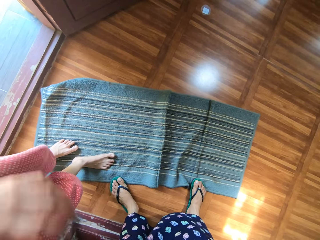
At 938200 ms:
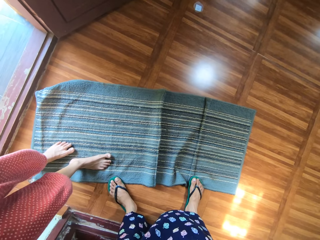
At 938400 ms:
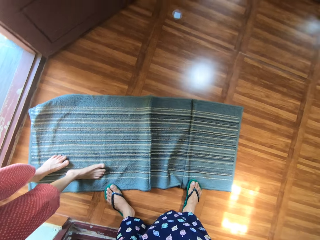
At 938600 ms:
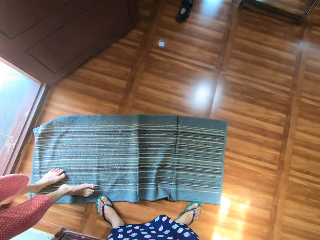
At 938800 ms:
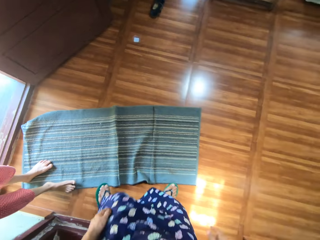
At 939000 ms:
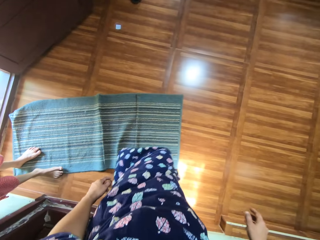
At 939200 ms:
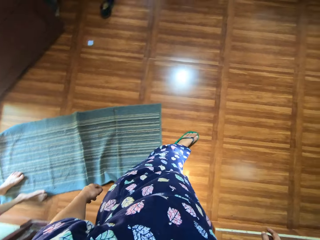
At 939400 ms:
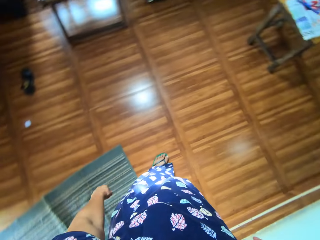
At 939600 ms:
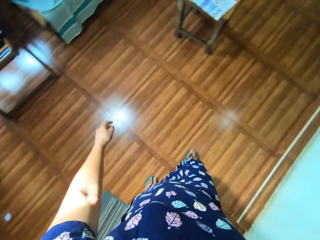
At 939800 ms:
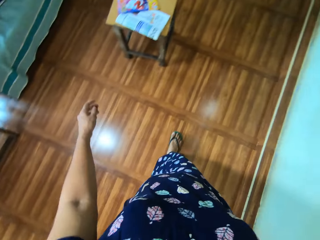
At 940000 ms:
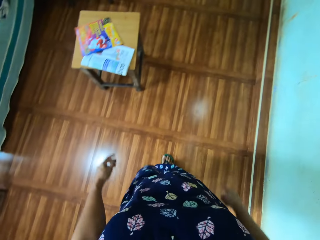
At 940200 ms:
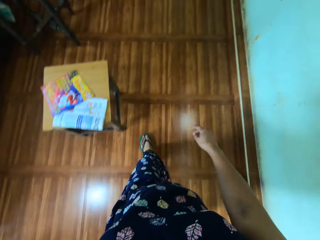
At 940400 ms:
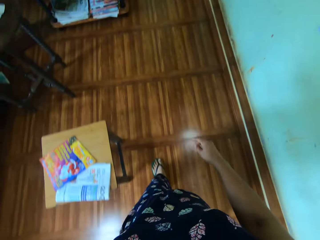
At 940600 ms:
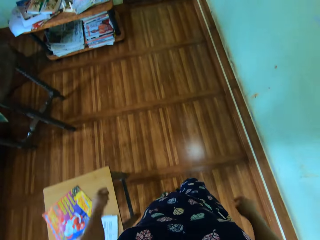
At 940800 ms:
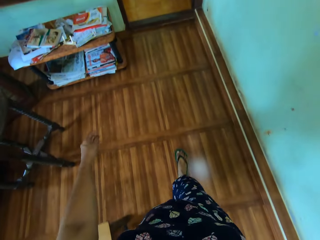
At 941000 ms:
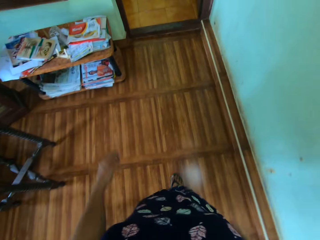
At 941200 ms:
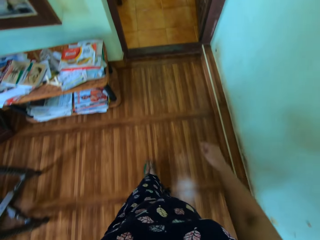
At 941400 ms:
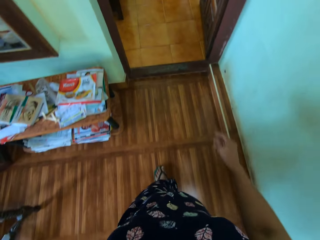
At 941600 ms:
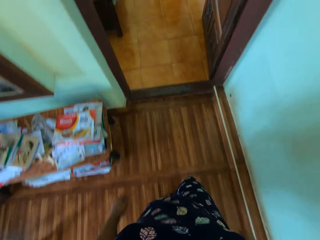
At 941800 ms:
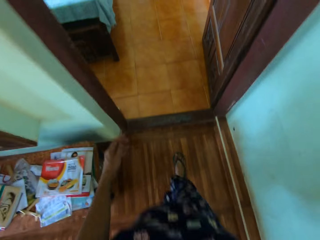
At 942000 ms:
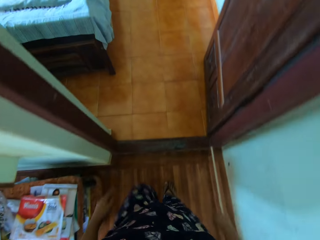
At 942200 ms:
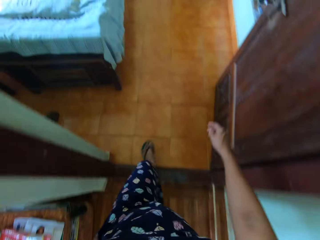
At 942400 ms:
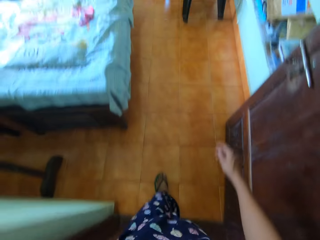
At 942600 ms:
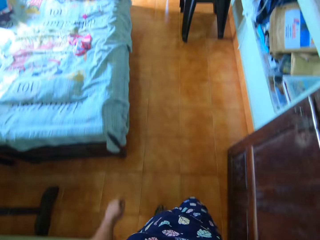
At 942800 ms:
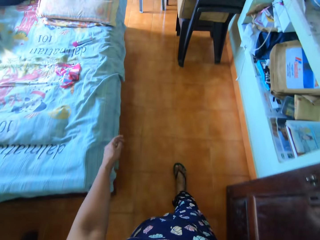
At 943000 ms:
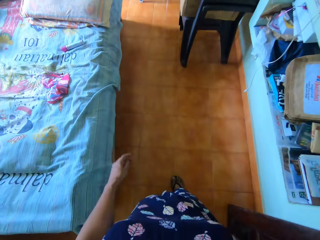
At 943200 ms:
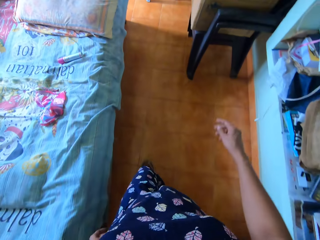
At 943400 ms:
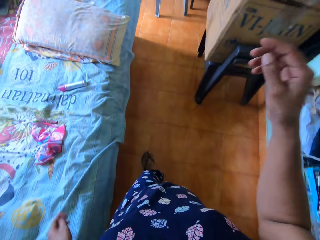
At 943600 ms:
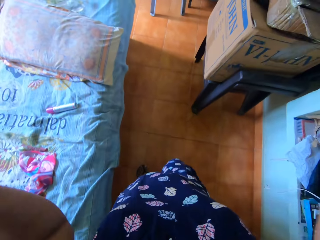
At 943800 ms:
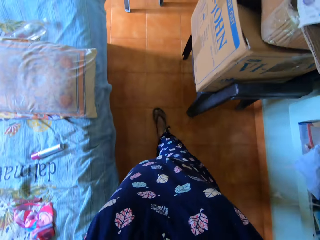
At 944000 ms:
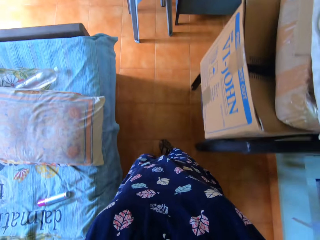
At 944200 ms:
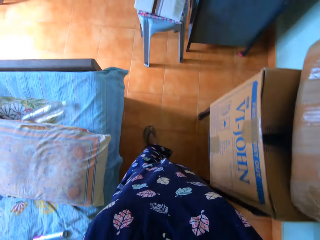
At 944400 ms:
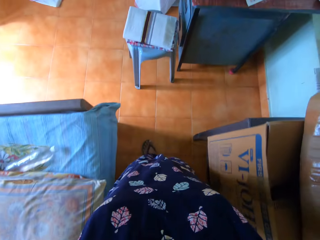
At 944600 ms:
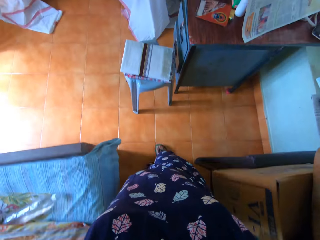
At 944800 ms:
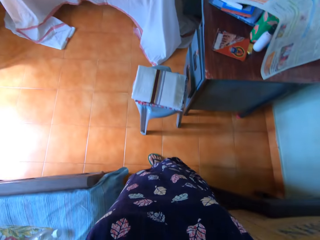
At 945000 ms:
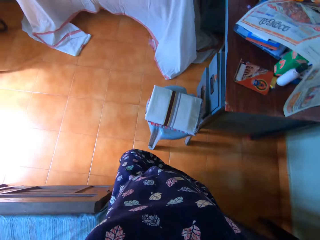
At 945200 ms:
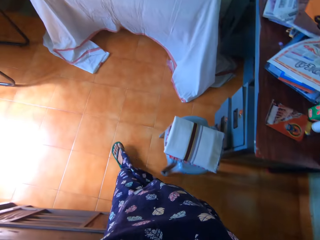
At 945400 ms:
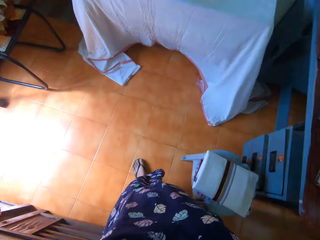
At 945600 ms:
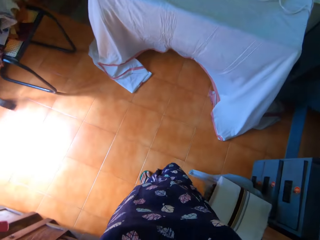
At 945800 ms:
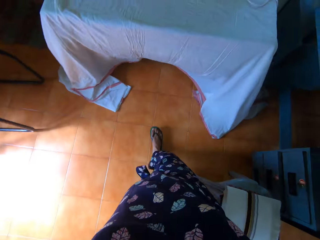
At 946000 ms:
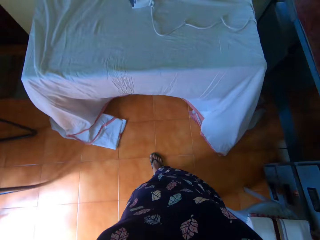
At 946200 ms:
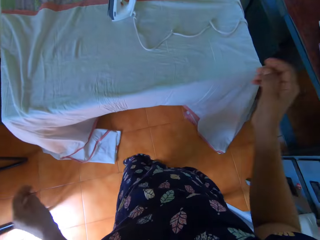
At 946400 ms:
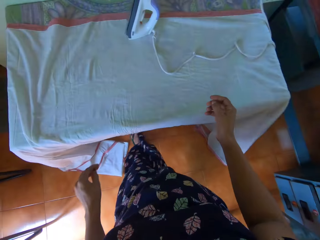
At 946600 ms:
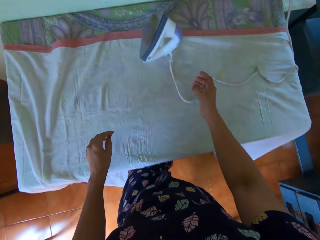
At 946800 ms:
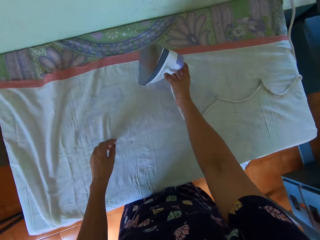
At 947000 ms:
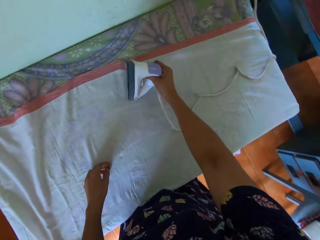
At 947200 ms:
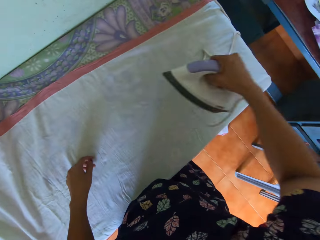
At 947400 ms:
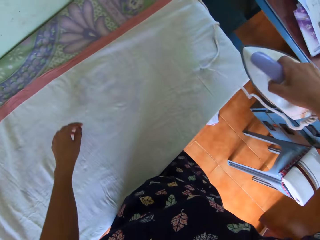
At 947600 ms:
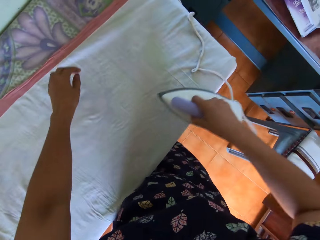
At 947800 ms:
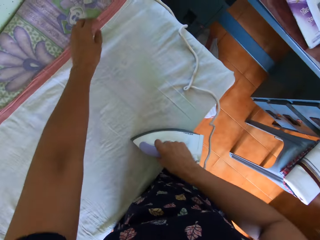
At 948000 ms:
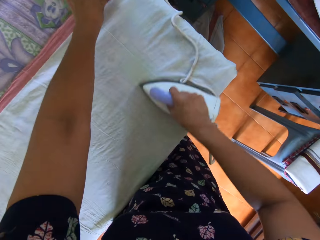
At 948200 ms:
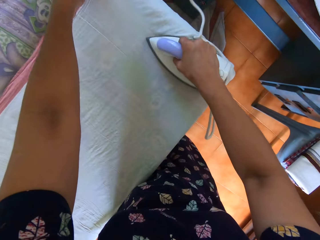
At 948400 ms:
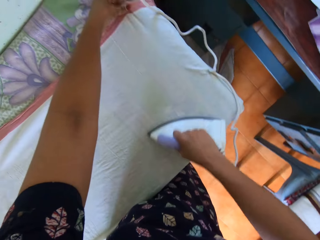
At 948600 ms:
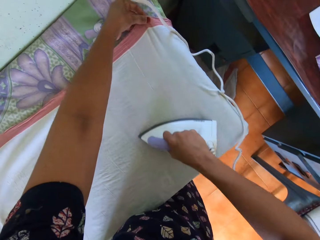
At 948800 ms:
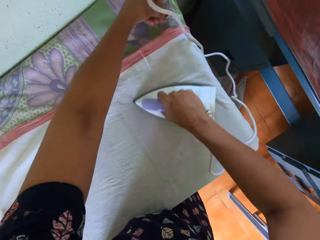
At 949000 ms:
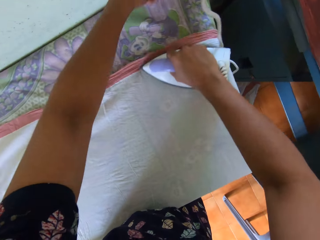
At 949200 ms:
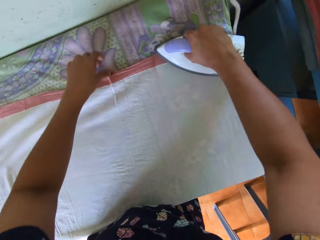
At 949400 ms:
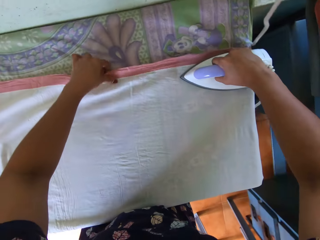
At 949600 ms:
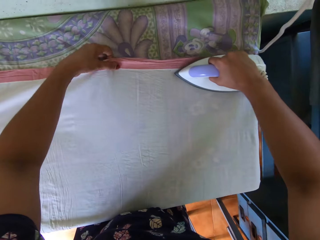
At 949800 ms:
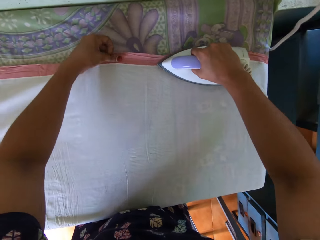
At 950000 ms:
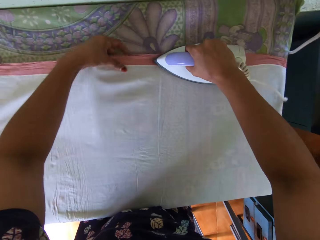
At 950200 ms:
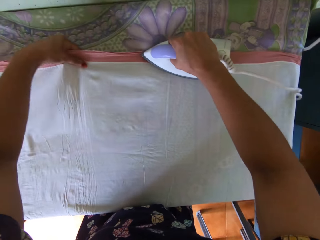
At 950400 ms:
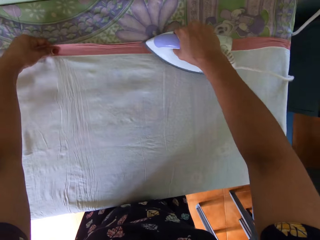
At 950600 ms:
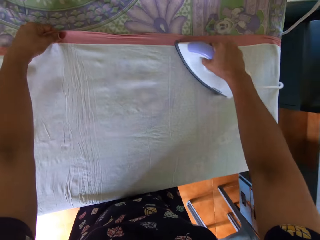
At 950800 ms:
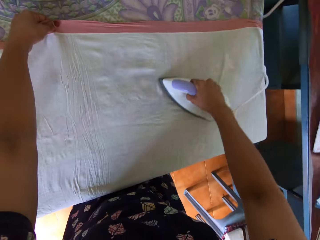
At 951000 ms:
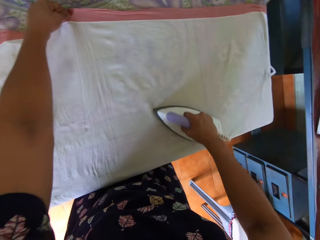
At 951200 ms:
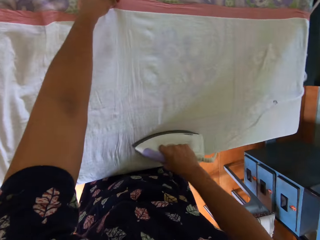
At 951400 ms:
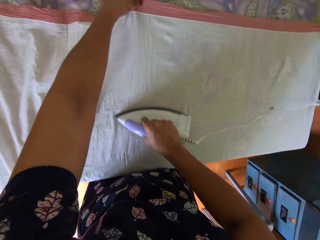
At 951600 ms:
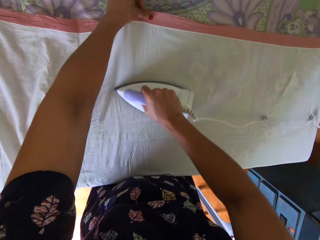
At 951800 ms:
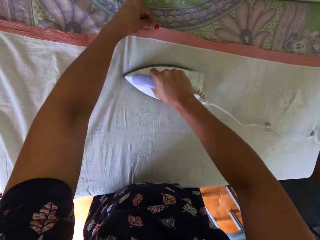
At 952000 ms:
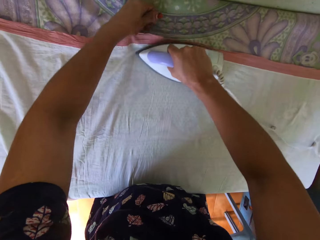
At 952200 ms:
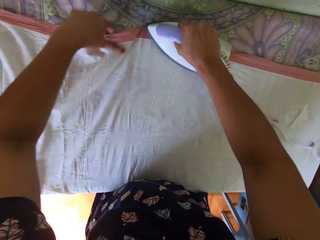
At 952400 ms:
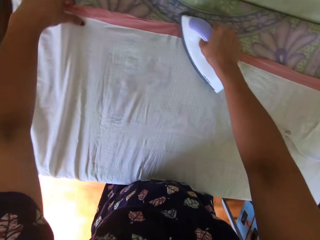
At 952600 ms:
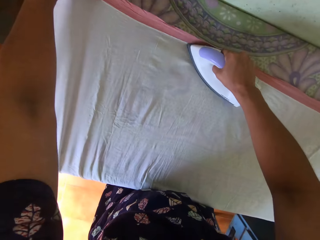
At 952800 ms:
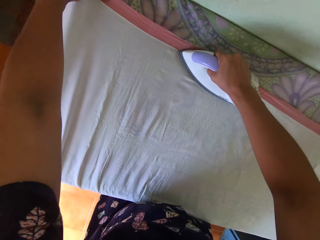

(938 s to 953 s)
The camera wearer walks around the house. She raises her hands toward her face. She picks up the pressing iron from the table with her right hand and irons the piece of cloth on the table.

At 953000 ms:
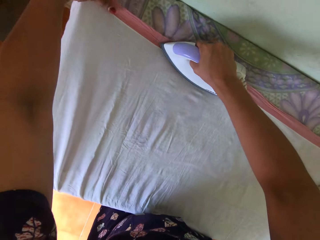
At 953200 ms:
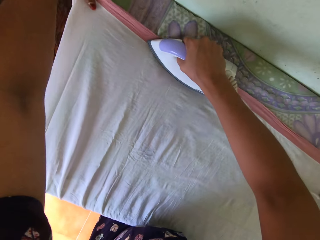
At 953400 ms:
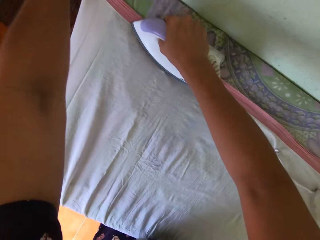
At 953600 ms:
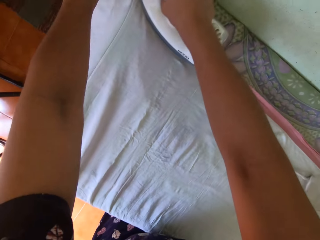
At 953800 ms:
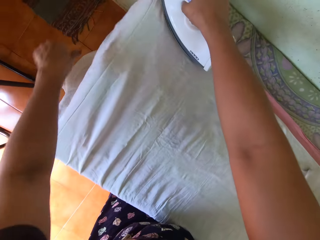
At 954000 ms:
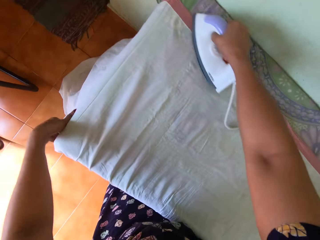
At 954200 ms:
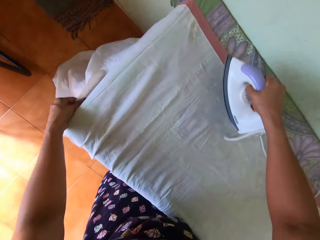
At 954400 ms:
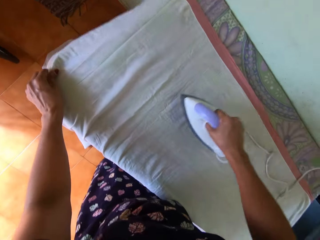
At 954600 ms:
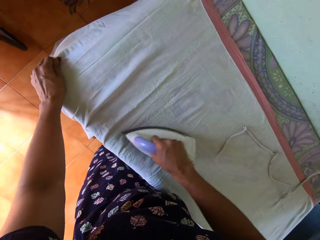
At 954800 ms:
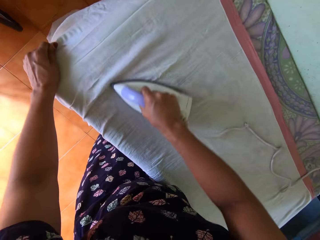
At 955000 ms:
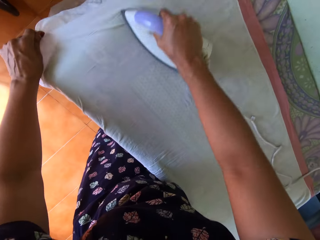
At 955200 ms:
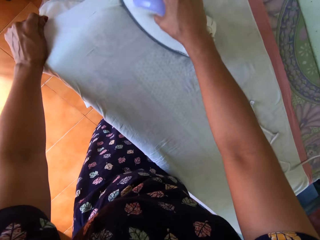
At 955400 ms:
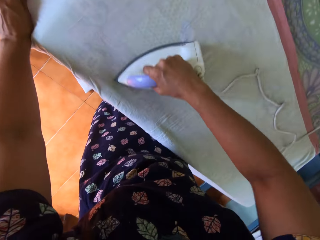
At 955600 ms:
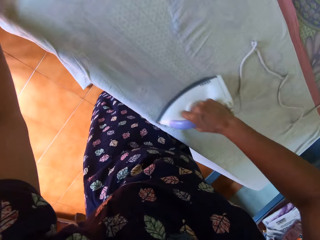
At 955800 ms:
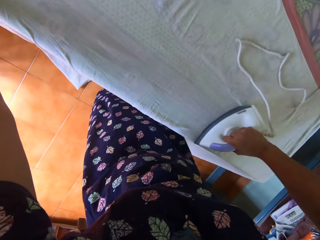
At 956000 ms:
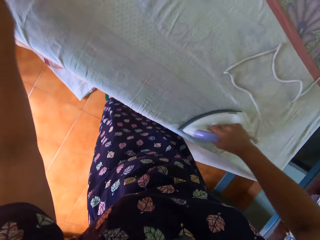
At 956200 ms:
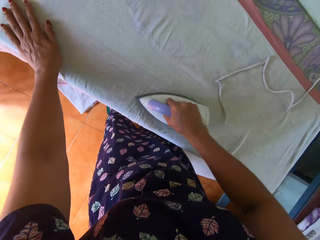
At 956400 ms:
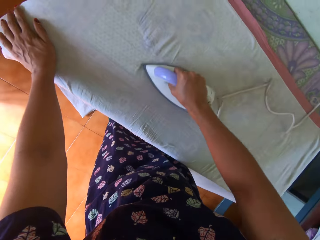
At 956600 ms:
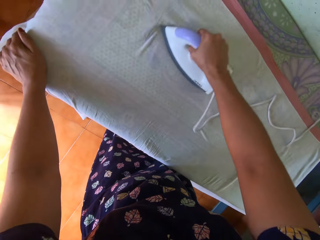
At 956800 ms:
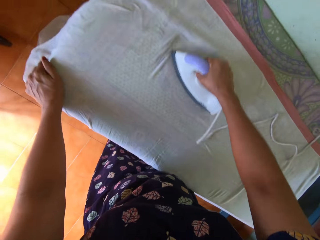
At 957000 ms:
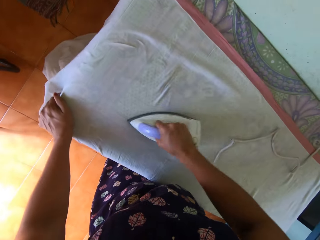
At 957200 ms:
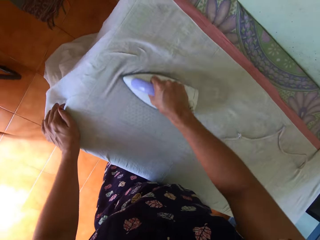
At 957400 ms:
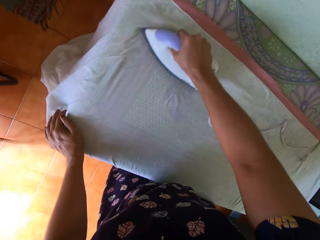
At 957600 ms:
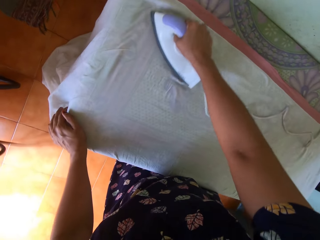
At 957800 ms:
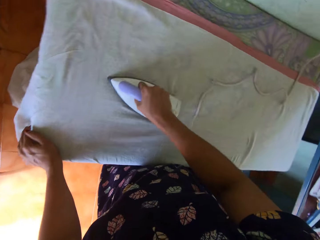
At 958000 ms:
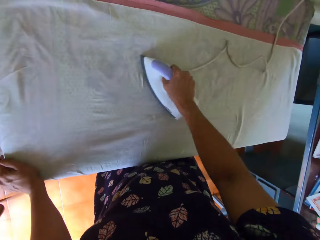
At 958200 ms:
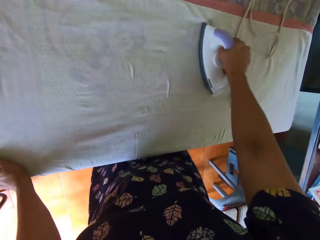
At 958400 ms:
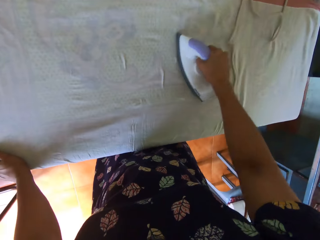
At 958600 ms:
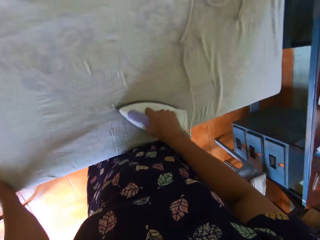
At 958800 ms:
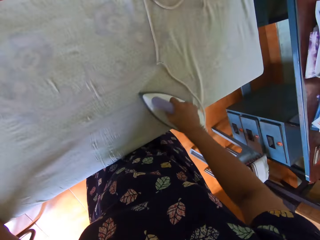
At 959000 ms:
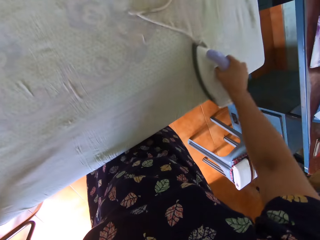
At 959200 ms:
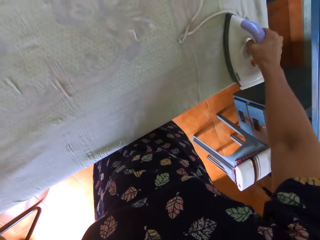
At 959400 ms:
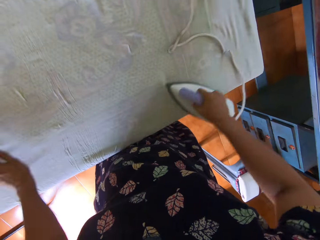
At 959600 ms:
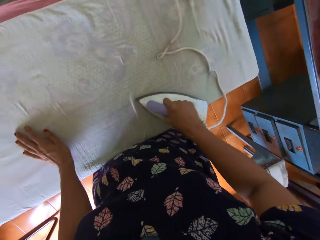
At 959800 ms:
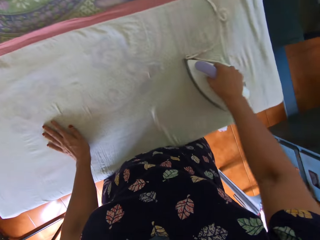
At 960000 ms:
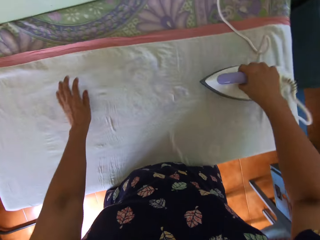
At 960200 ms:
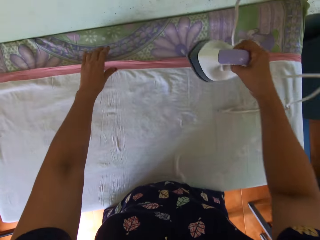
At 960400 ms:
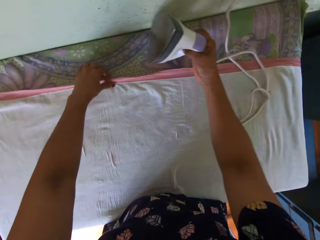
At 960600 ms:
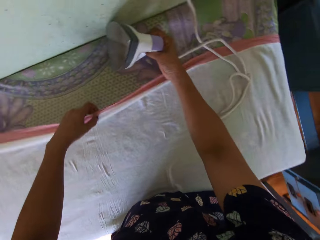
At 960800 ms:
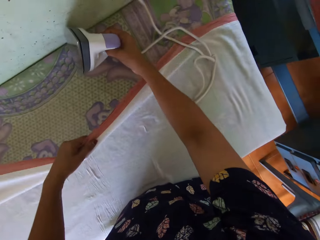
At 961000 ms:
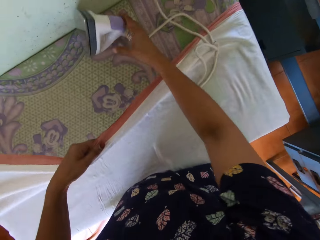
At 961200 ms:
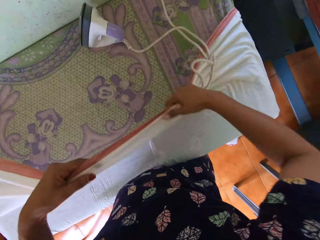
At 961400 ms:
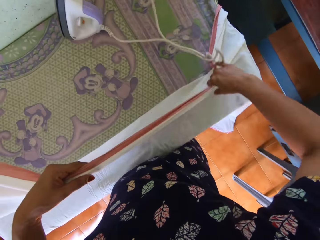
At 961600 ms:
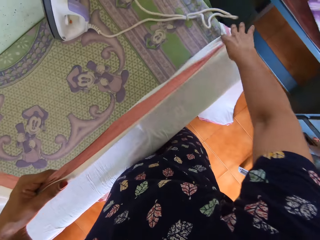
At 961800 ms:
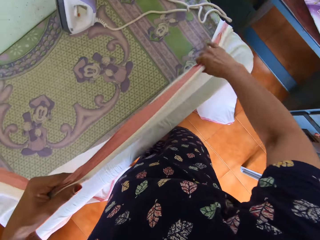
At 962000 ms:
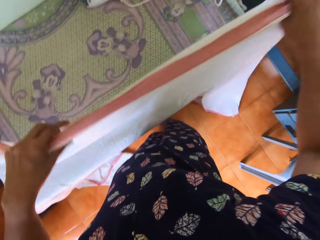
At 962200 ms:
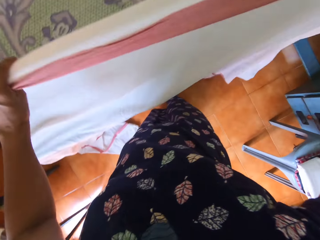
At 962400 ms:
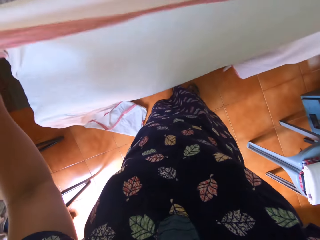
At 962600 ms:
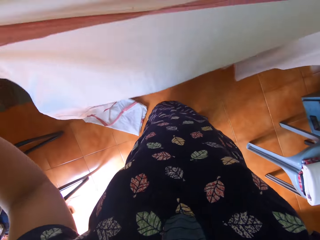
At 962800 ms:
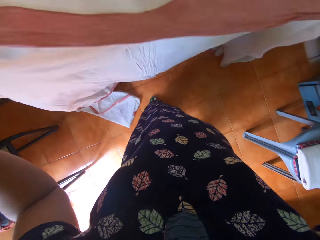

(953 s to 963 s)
The camera wearer puts down the cloth and takes the cloth. She stands the pressing iron on the table with her right hand.
